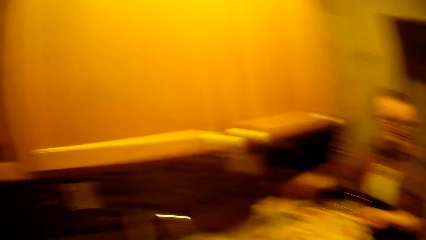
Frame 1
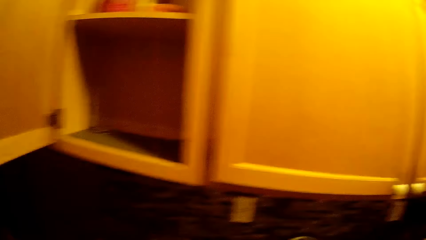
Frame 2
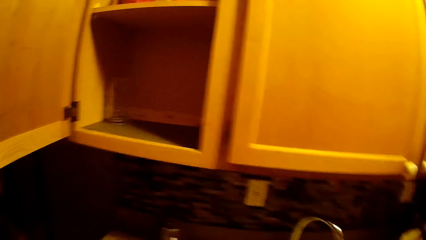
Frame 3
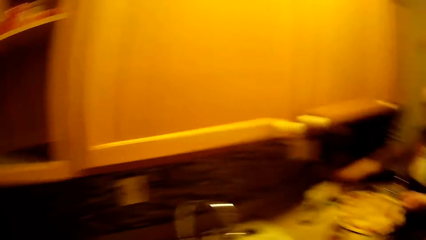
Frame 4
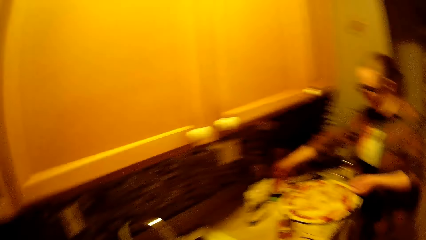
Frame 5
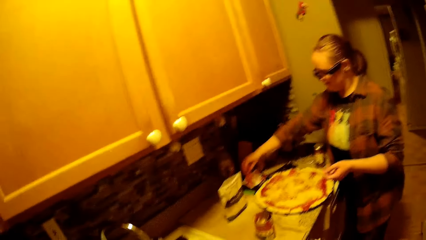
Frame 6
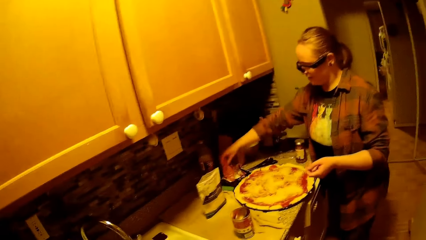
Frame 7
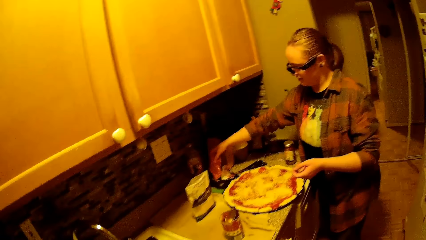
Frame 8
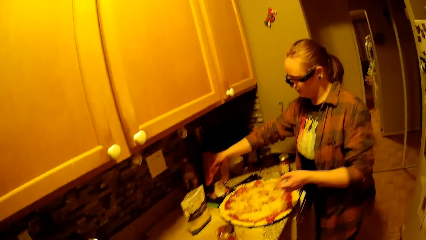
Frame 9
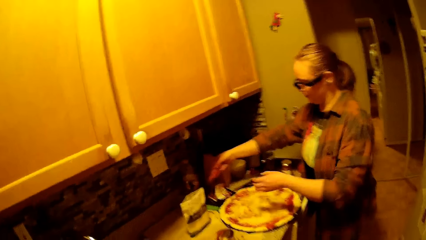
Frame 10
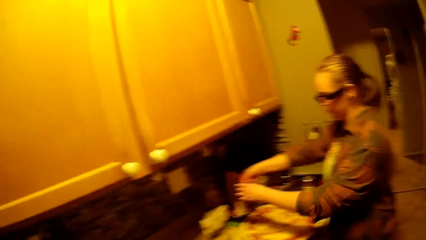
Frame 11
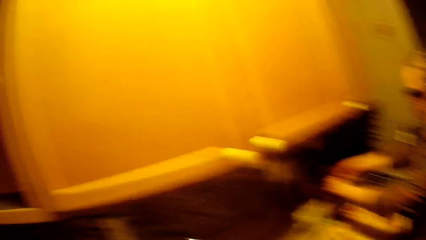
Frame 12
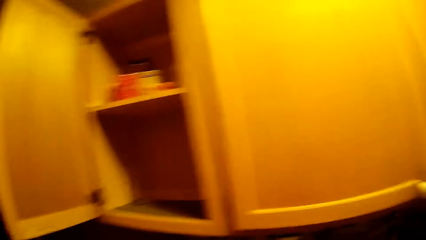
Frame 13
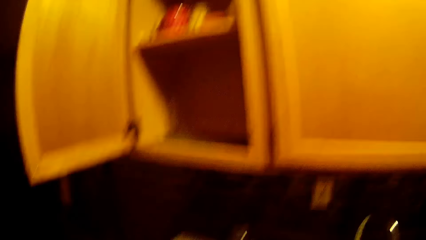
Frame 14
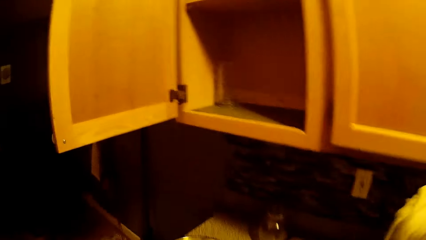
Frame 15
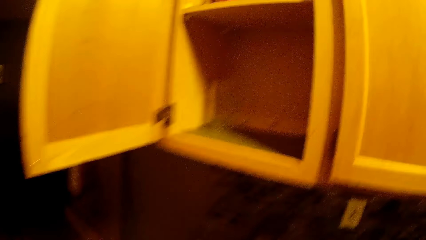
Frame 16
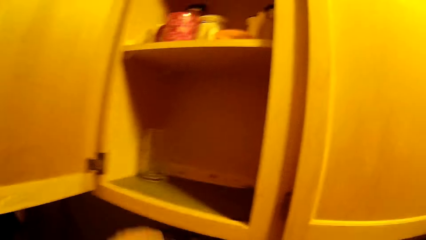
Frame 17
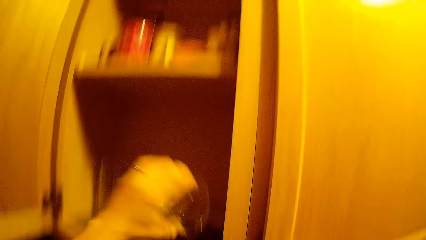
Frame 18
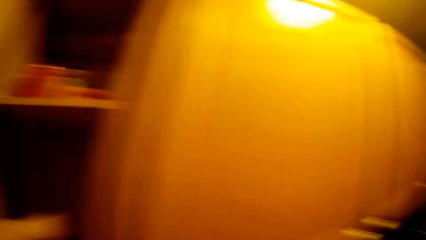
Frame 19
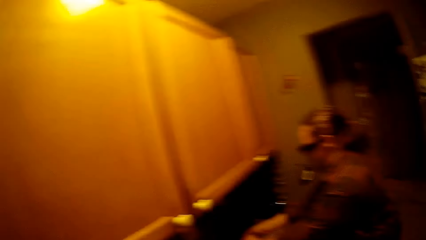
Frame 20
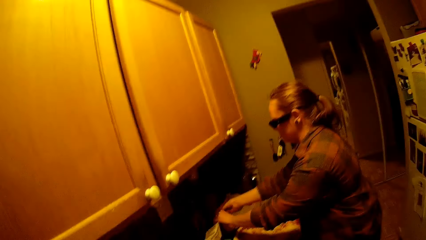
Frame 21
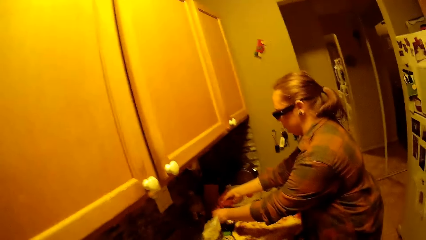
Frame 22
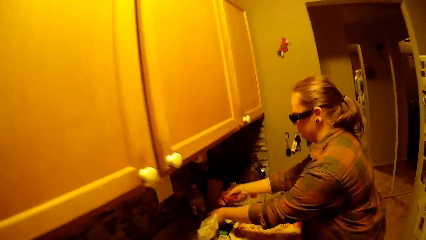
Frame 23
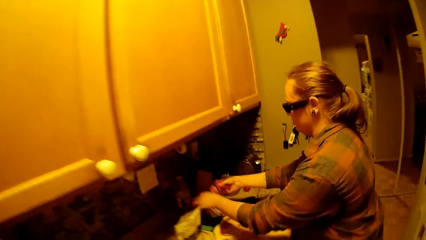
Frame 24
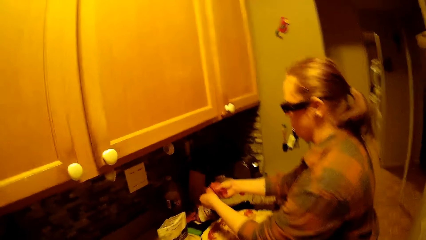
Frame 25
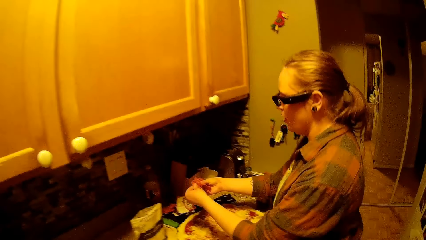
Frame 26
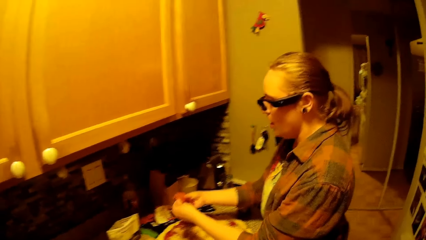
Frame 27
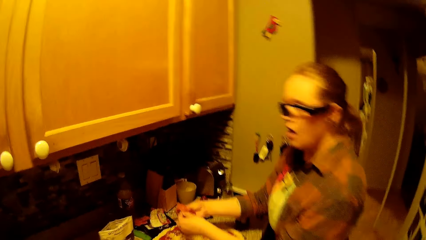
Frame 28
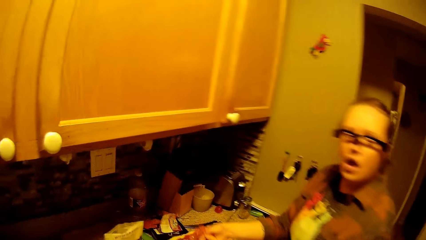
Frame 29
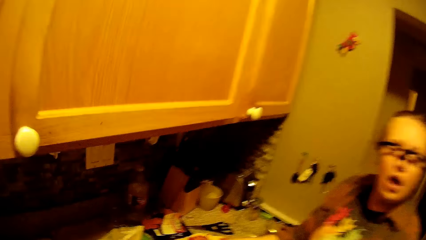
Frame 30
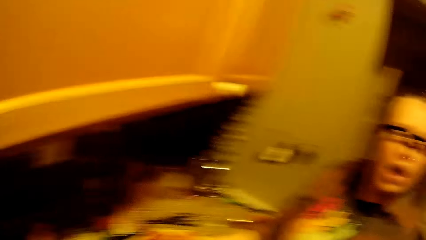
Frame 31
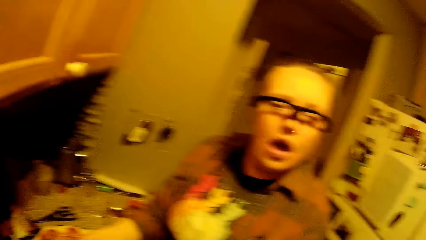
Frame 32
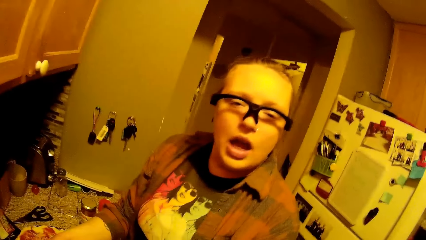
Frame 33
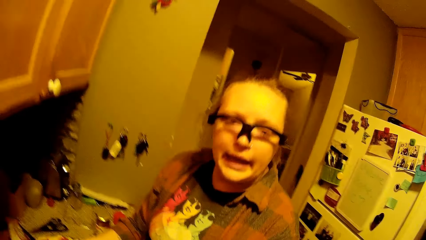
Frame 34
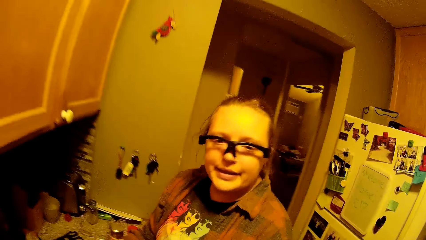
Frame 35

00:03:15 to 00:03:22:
The woman removes the beef from its sachet with her right hand. The woman places her left hand on the beef. The camera wearer places the glass cup in his left hand into the cabinet above the kitchen countertop. The woman removes the beef from its sachet on the kitchen countertop. The camera wearer converses with the woman.
